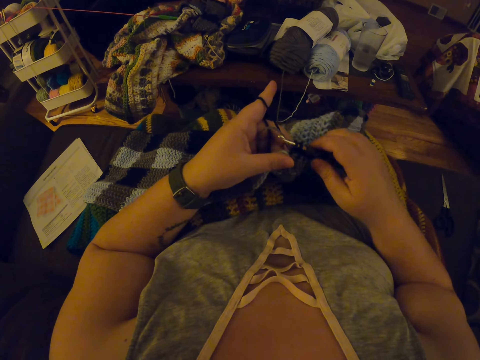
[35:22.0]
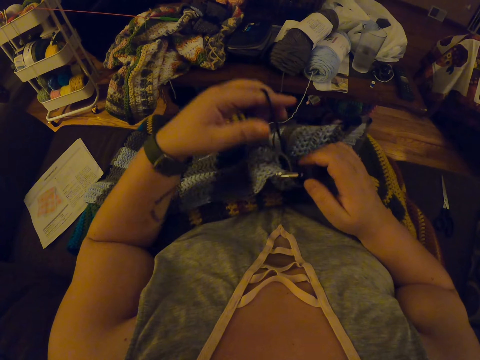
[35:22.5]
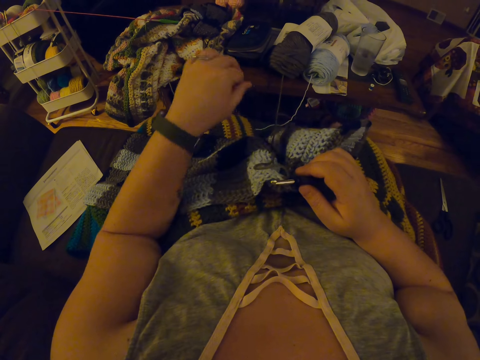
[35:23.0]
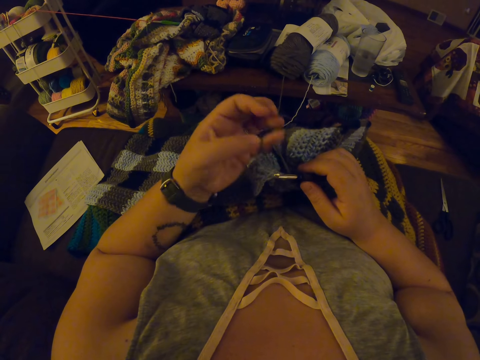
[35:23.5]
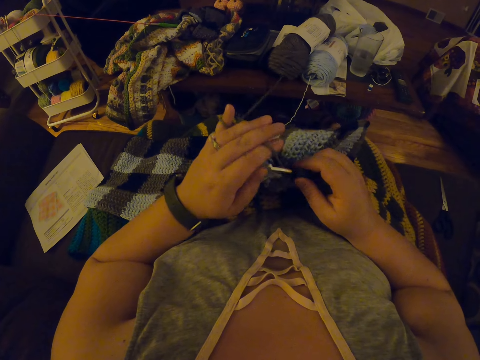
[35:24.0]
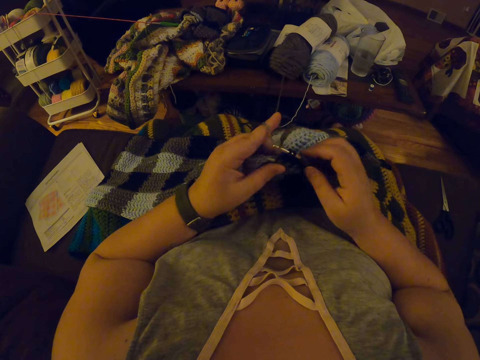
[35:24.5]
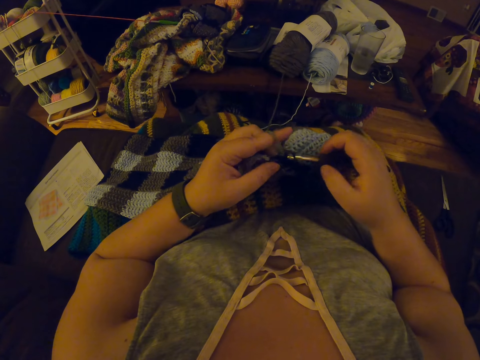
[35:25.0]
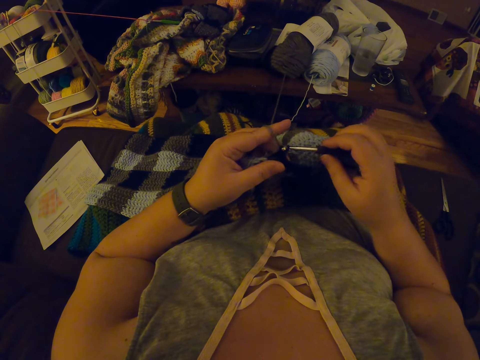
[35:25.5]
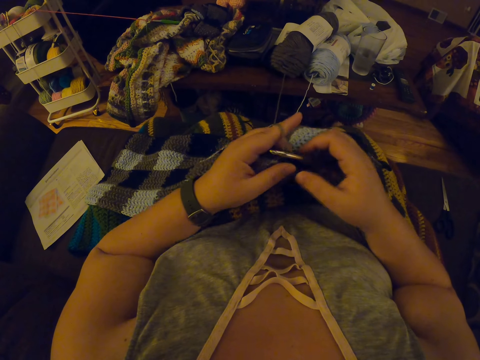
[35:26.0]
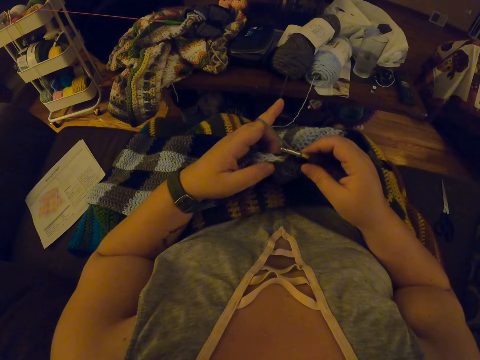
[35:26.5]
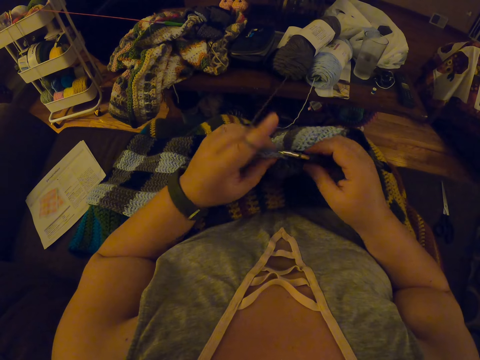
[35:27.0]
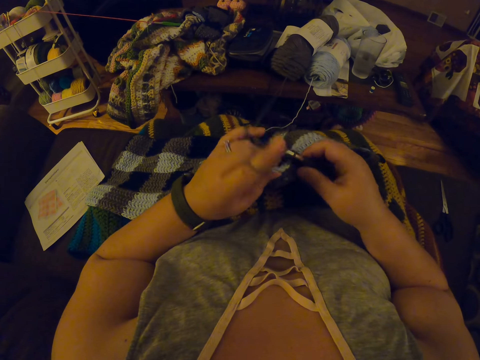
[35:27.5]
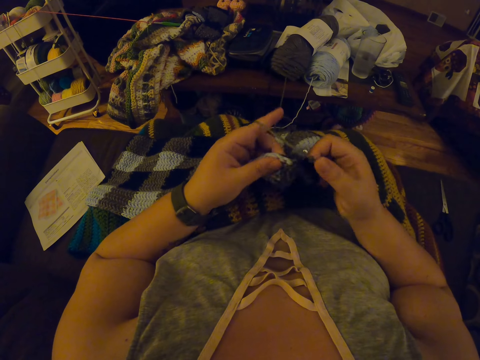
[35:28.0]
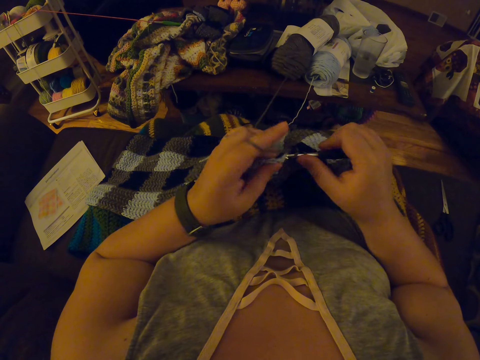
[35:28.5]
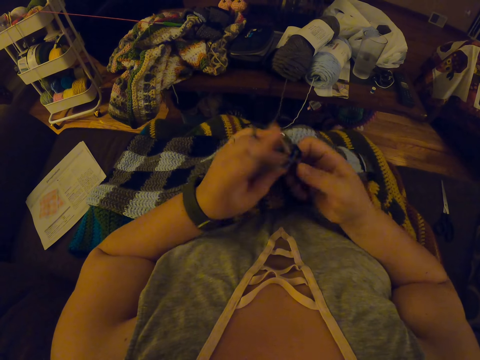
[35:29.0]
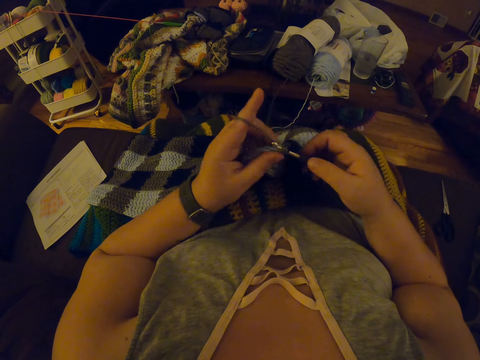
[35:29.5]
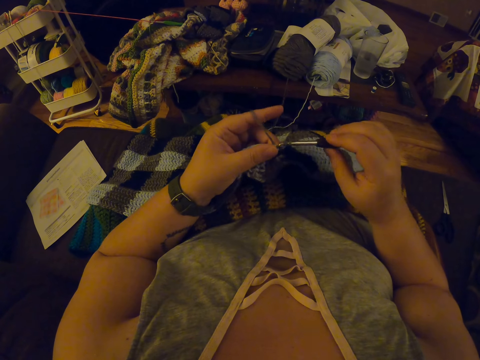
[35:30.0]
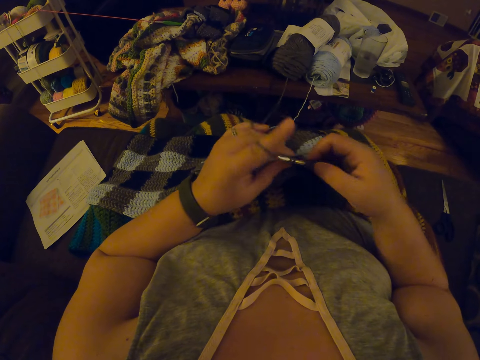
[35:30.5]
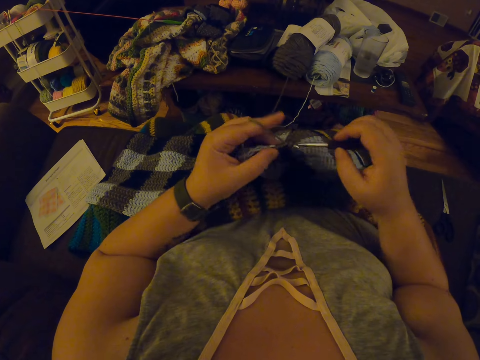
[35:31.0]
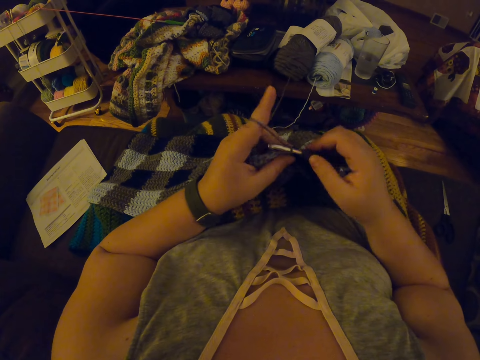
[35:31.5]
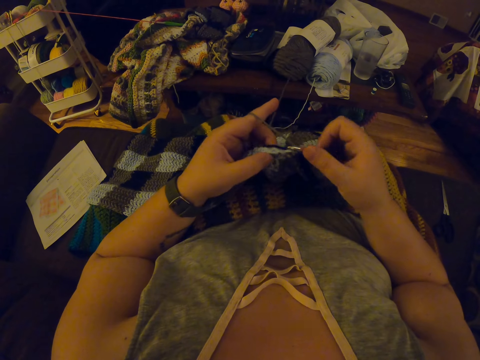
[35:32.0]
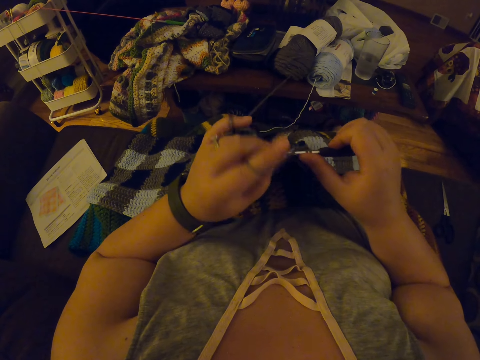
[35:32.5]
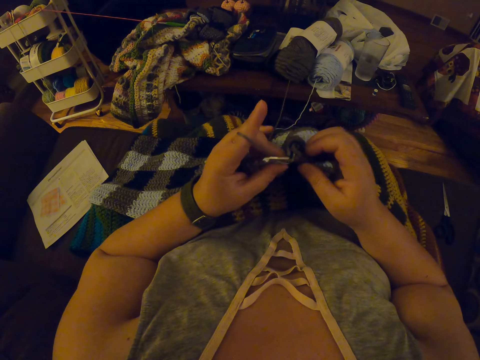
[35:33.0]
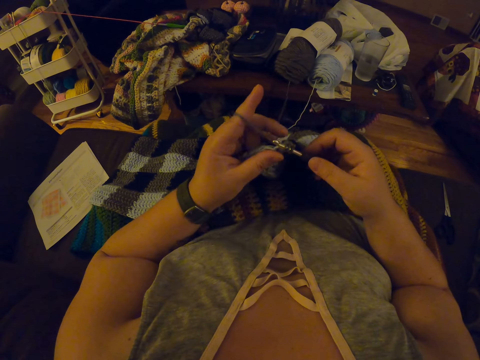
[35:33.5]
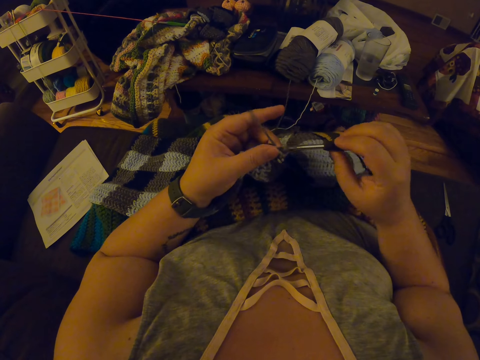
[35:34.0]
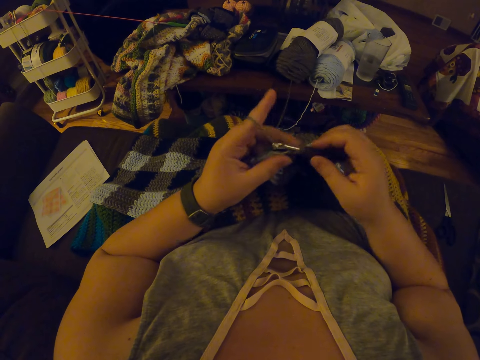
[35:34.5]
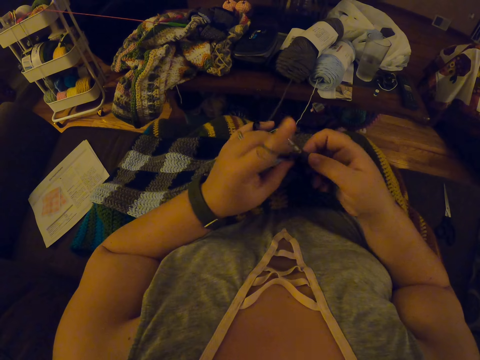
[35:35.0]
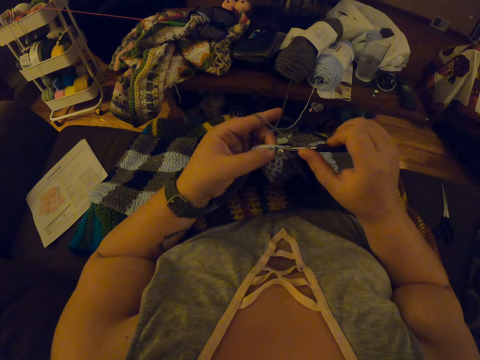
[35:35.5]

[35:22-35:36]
The camera wearer coils a knitting thread on a finger. They knit a piece of fabric with a knitting needle.

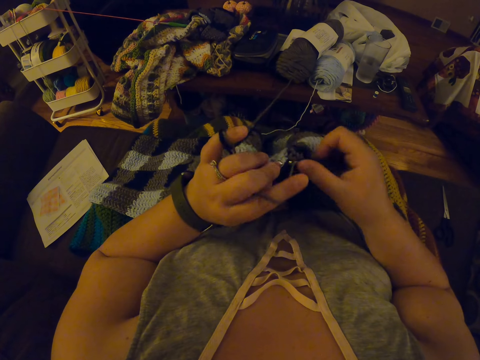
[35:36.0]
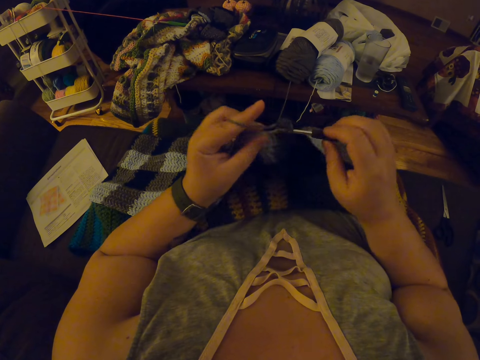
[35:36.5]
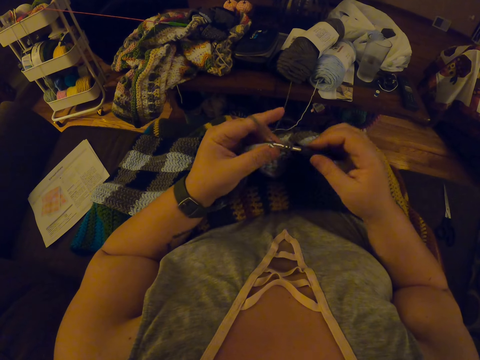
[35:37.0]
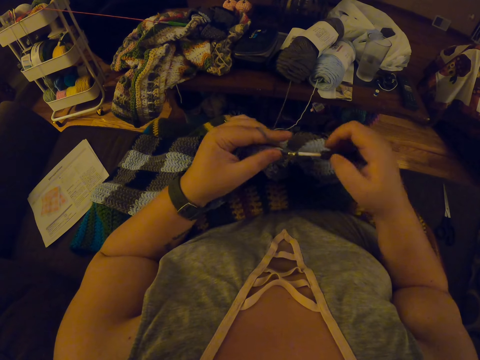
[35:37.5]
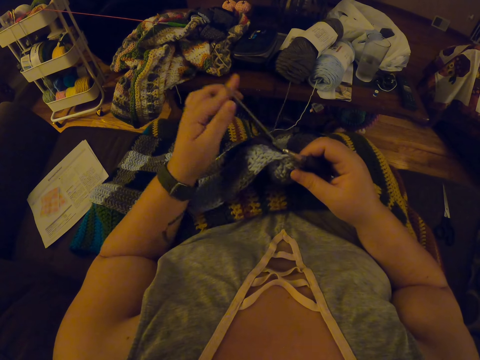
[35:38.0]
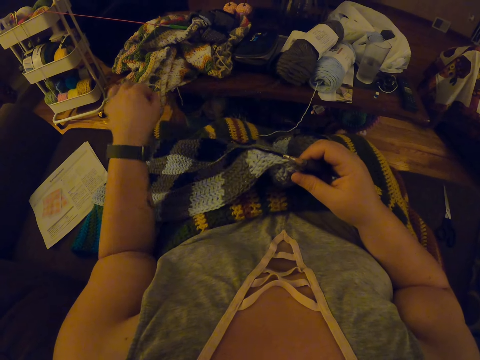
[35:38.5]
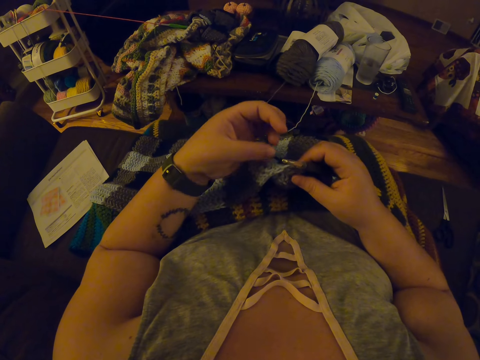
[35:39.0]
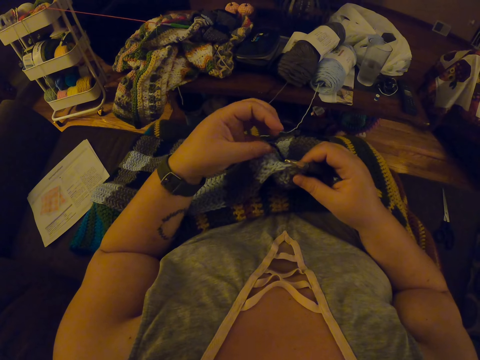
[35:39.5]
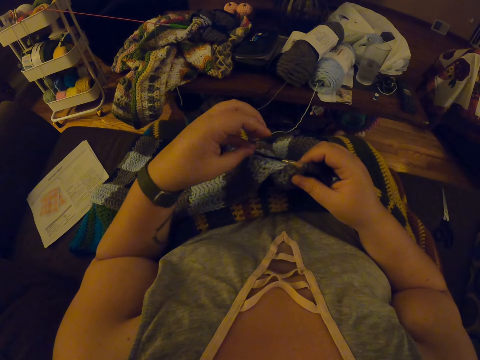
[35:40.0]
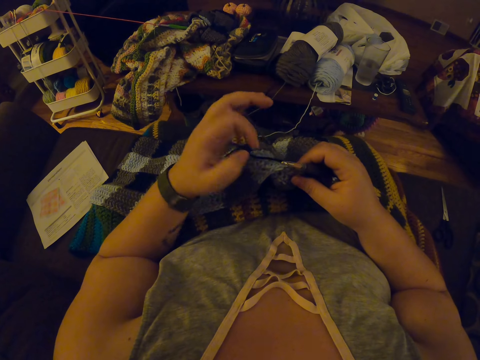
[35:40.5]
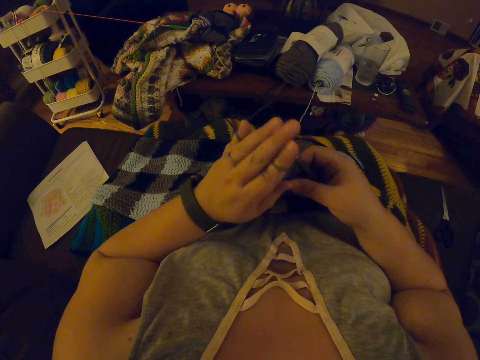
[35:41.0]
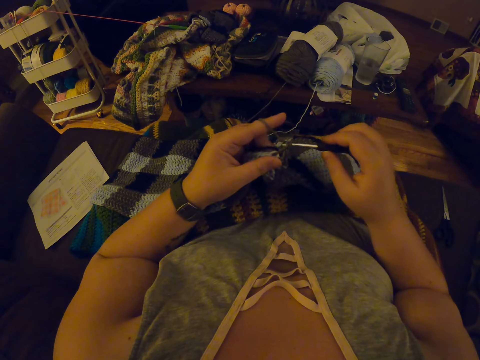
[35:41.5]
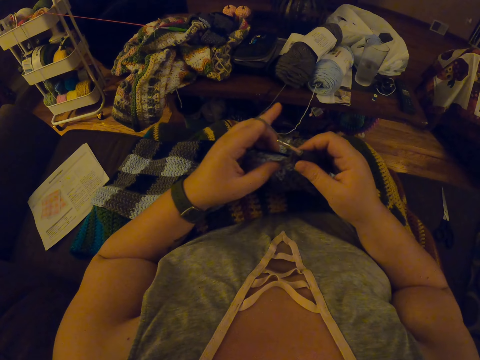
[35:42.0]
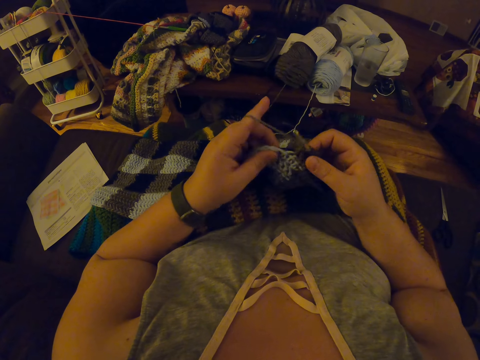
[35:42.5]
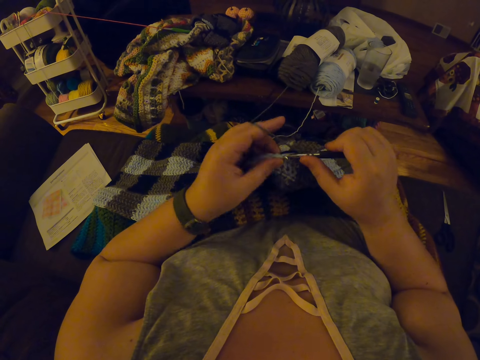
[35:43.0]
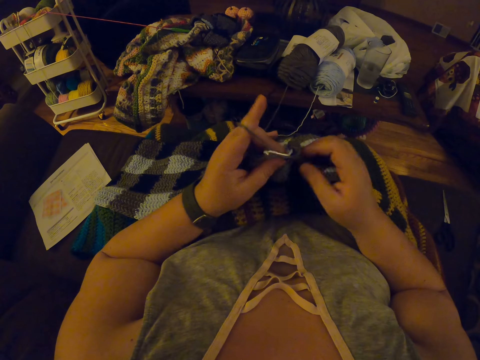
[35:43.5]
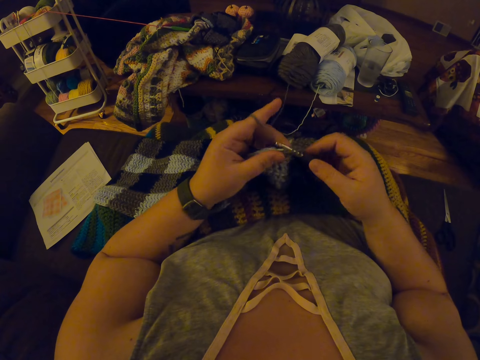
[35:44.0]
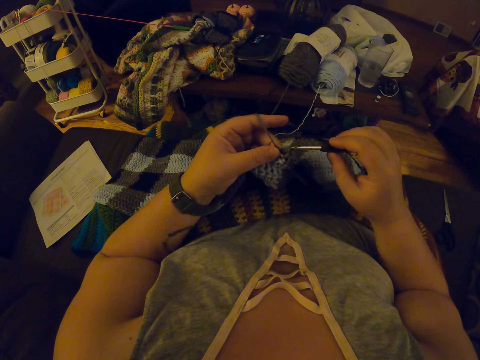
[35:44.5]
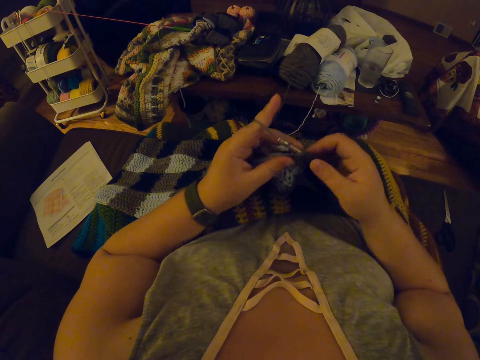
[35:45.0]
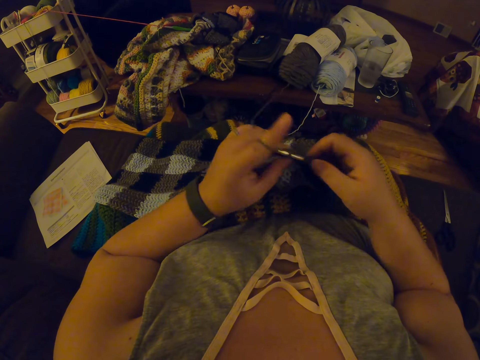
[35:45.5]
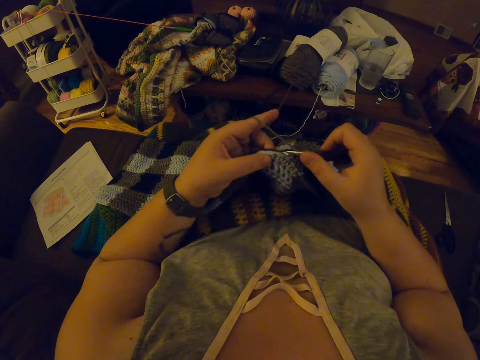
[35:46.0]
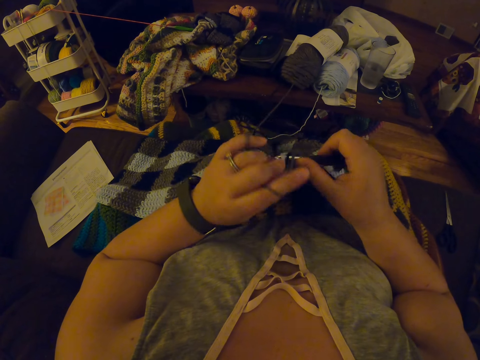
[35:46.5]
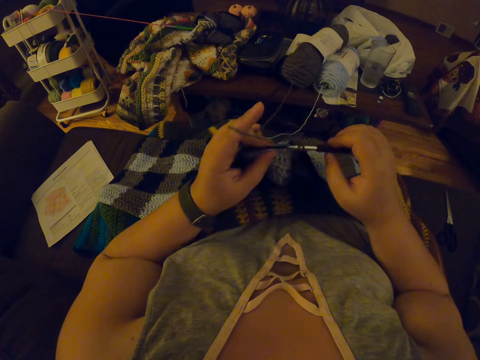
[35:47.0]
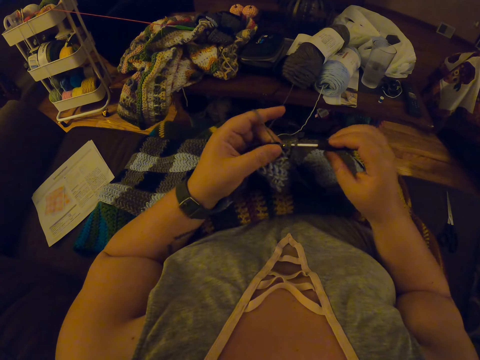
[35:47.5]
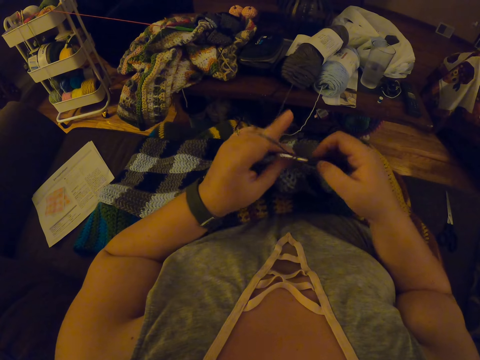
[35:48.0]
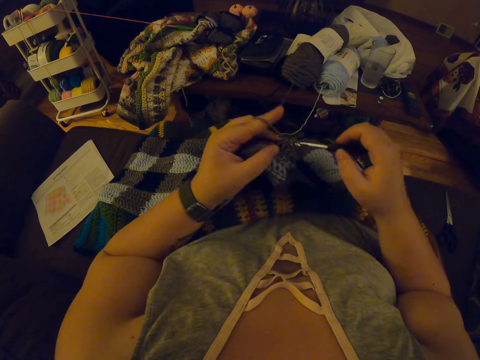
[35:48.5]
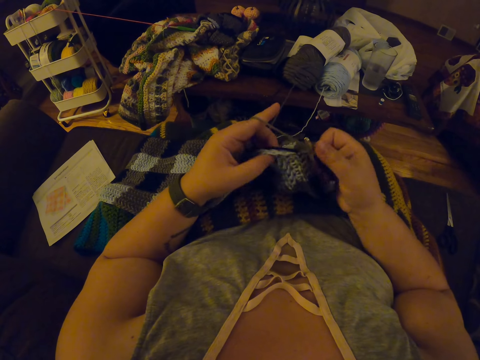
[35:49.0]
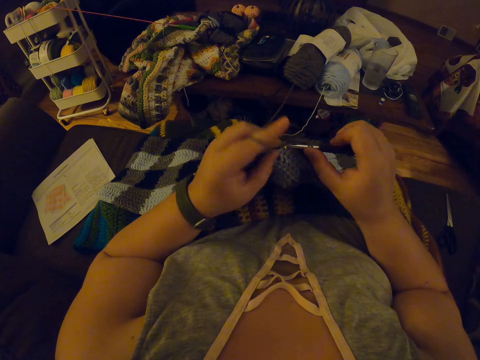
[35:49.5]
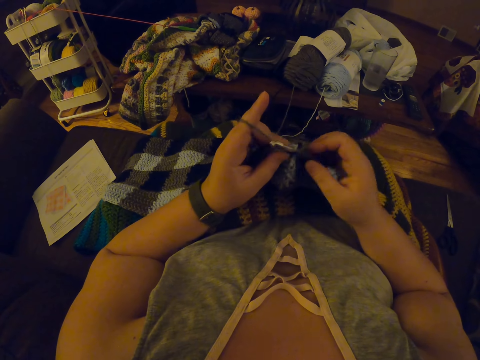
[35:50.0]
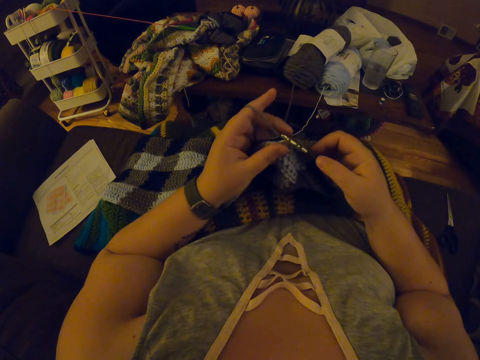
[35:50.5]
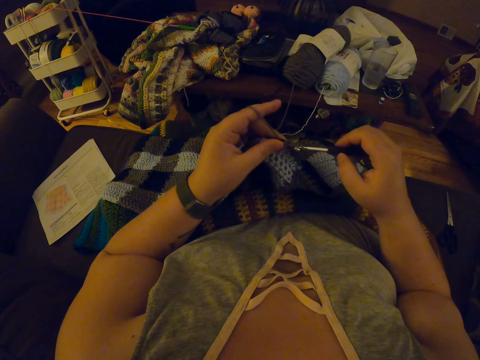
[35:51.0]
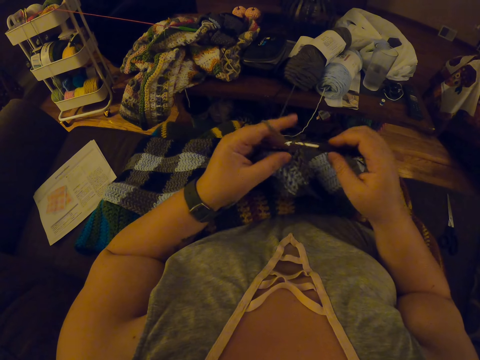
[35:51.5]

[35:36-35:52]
The camera wearer adjusts the yarn. They pull out a knitting thread from a piece of knitted fabric, coil the knitting thread on a finger, and knit the piece of fabric with a knitting needle.
